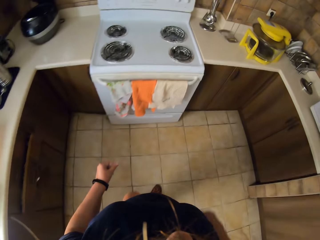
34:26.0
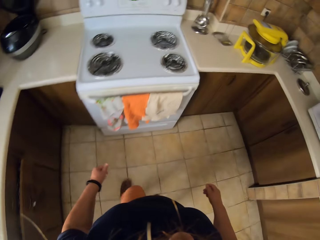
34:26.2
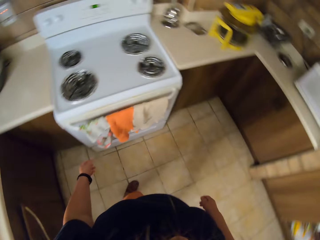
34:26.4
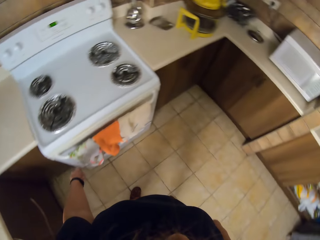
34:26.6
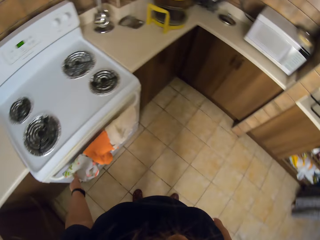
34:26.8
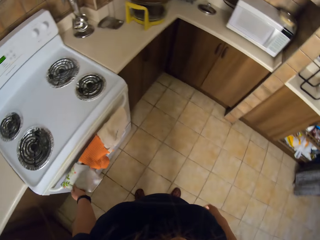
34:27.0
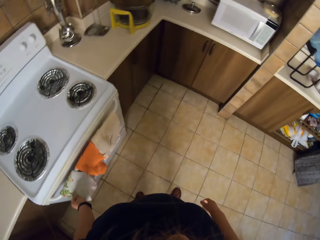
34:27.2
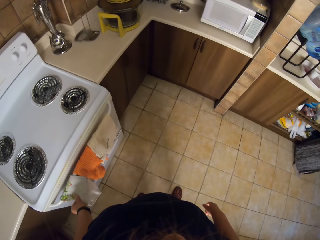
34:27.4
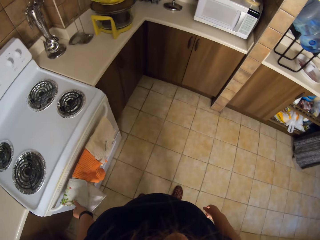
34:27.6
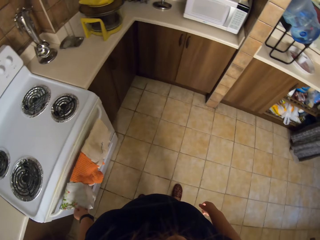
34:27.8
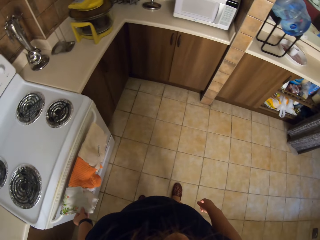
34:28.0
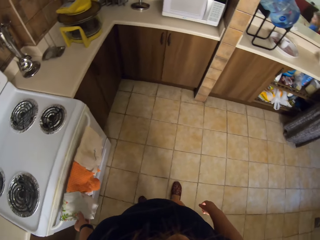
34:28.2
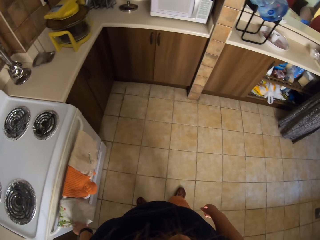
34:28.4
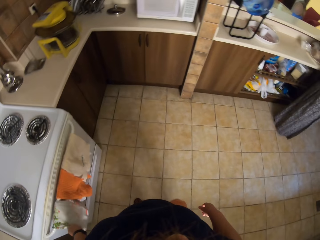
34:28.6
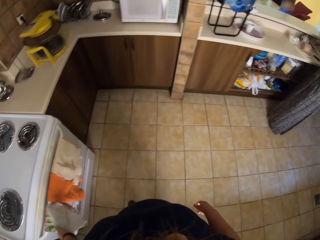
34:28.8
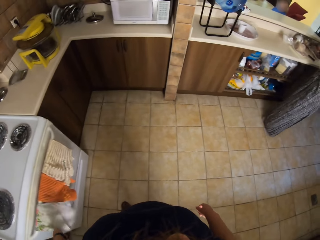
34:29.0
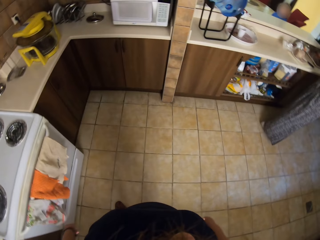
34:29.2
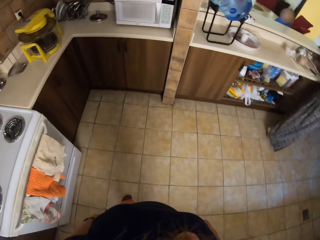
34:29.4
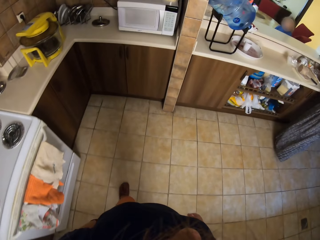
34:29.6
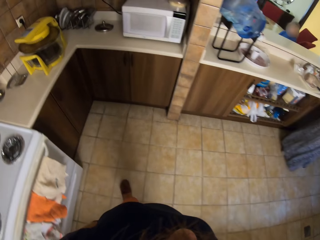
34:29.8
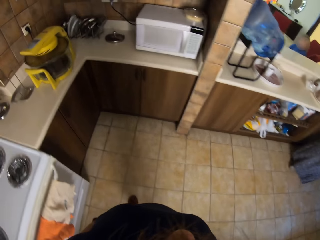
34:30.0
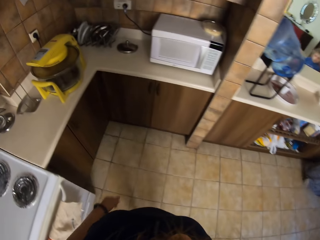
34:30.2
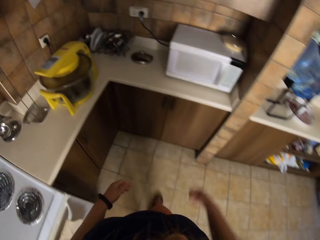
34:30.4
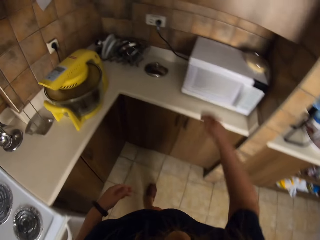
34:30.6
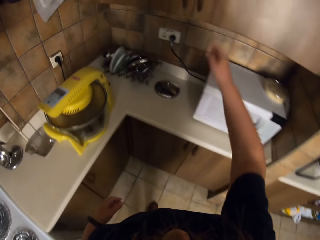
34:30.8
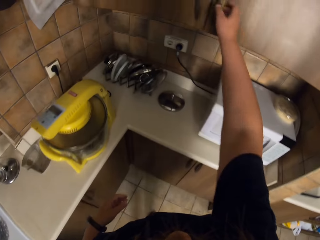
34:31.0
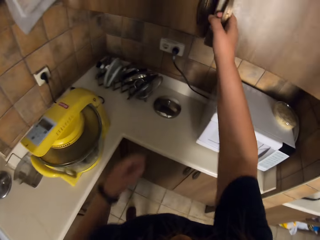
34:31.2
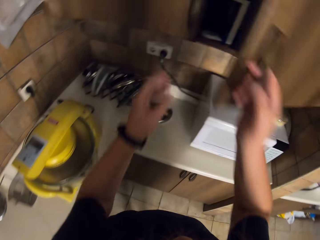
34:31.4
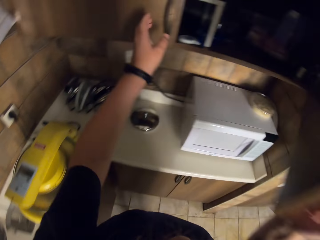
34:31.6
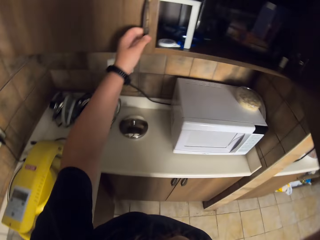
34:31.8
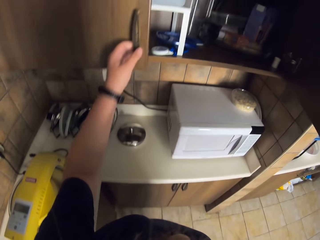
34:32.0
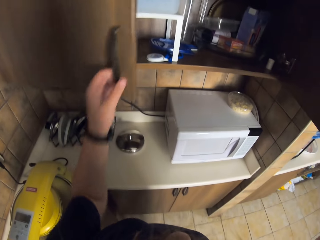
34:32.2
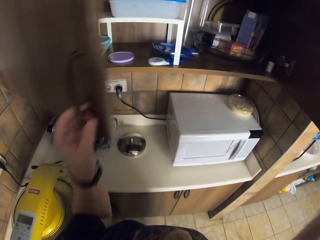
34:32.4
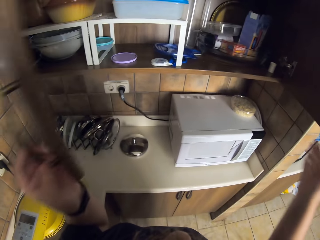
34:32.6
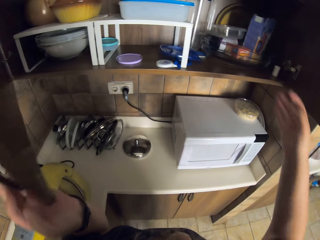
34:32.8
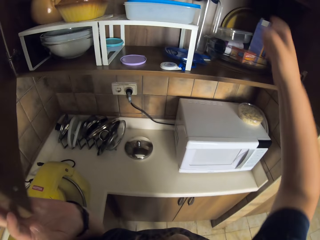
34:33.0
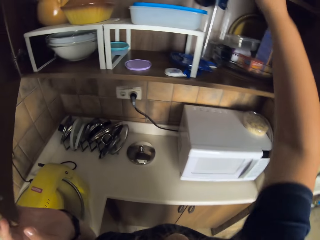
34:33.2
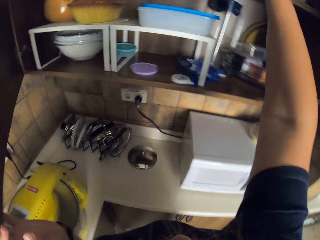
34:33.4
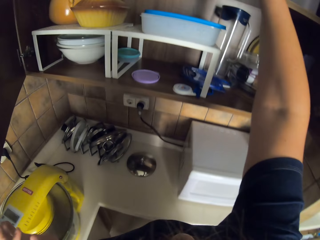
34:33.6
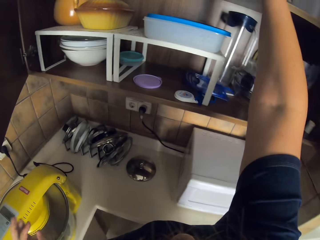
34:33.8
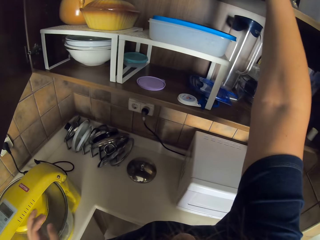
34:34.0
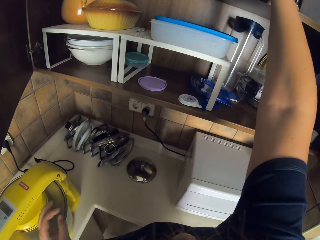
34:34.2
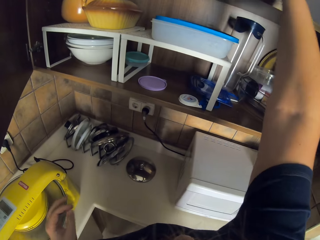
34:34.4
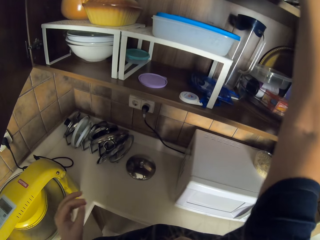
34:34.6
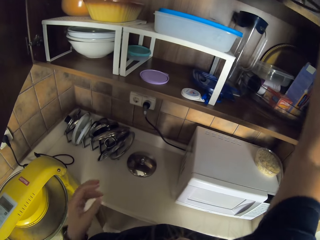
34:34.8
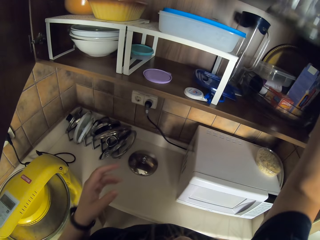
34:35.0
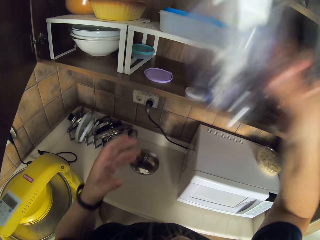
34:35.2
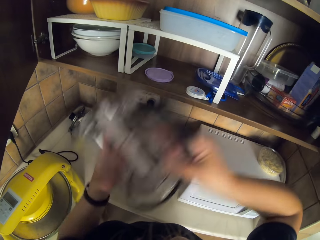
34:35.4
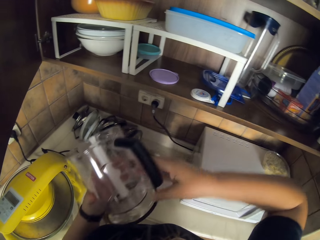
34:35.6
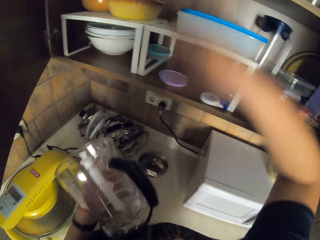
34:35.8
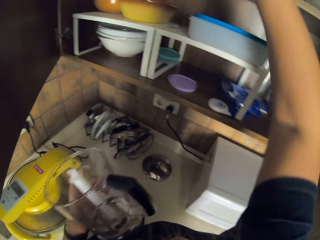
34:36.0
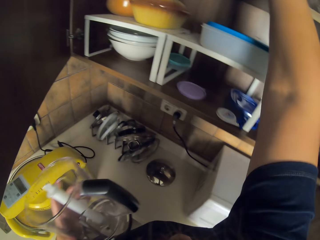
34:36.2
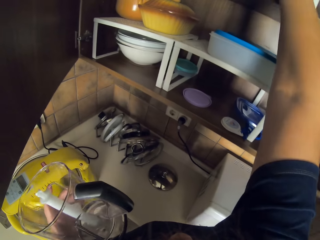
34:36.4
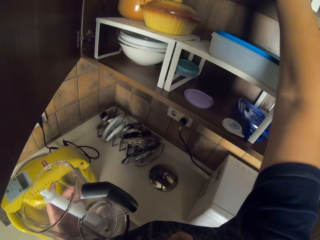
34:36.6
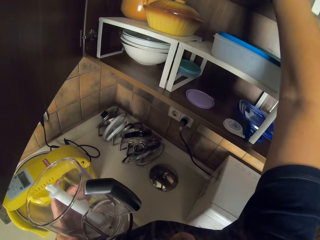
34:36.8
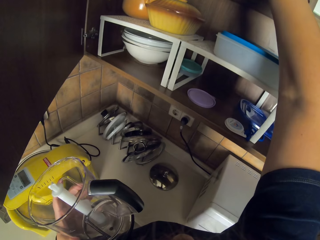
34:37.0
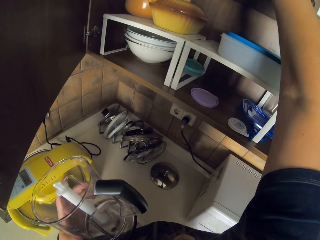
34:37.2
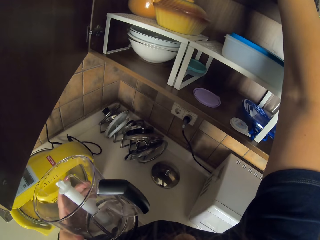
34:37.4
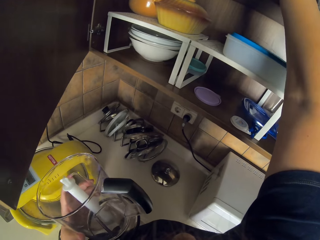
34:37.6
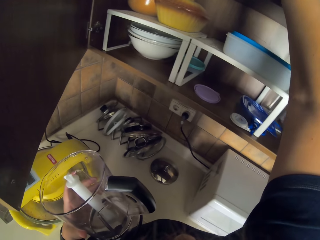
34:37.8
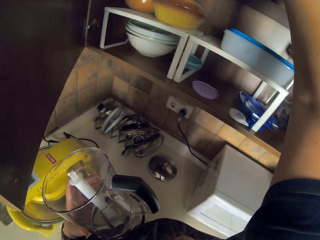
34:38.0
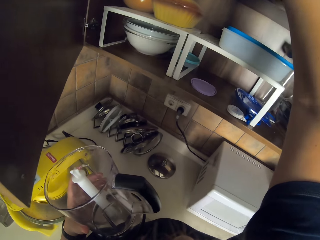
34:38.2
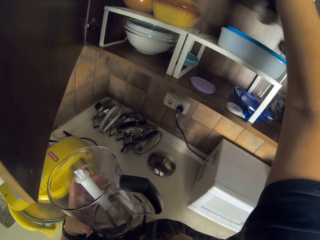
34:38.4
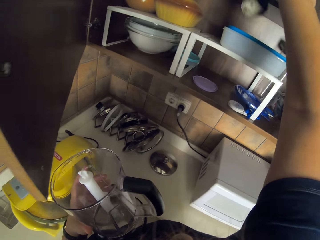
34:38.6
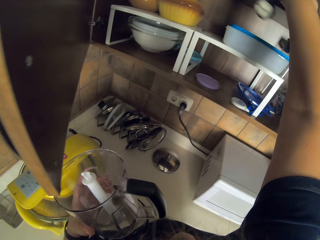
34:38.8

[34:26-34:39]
The camera wearer wipes hands with a kitchen towel. They walk around. They open a kitchen cabinet. They remove a blender jug from the kitchen cabinet.

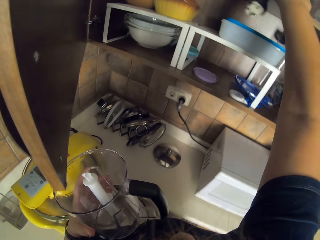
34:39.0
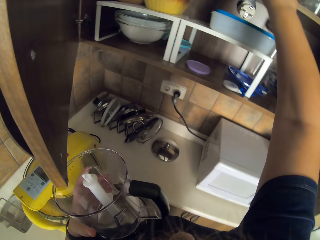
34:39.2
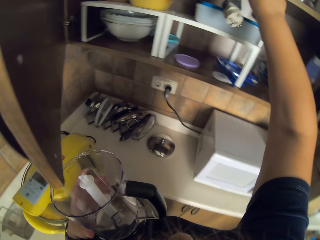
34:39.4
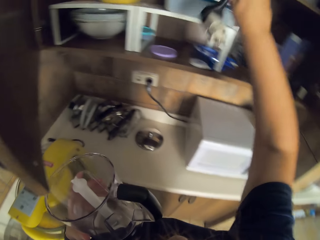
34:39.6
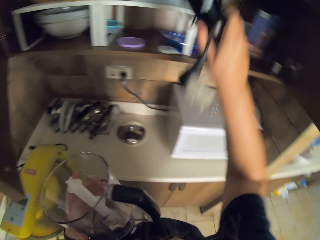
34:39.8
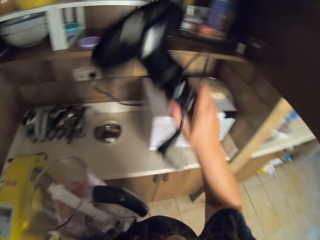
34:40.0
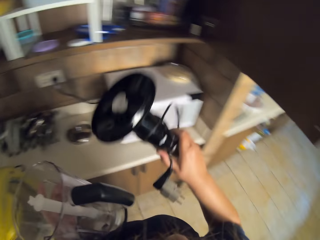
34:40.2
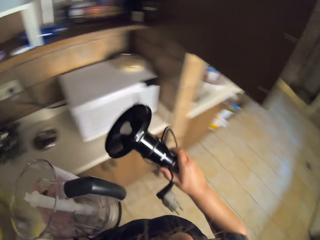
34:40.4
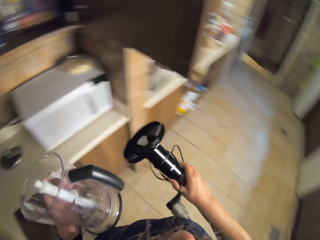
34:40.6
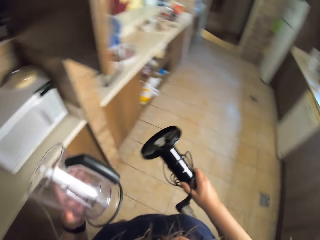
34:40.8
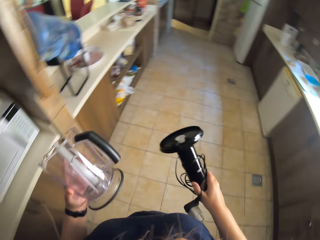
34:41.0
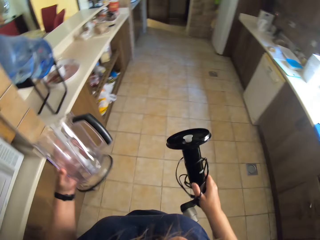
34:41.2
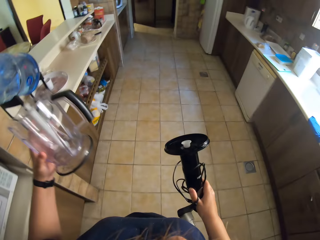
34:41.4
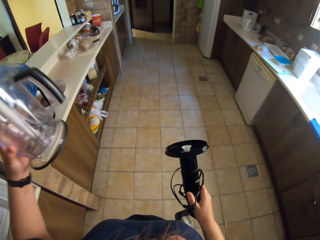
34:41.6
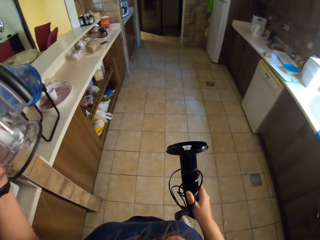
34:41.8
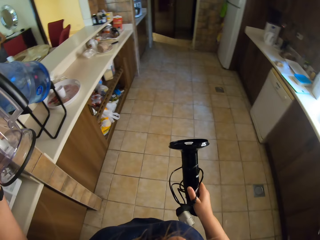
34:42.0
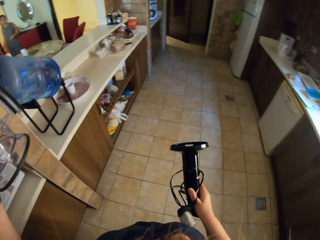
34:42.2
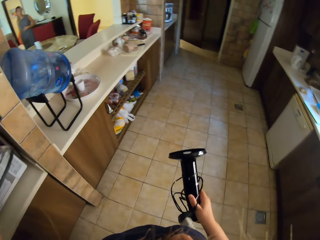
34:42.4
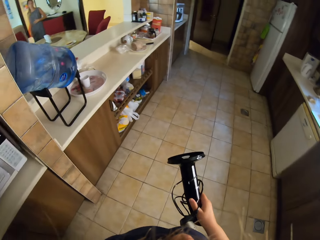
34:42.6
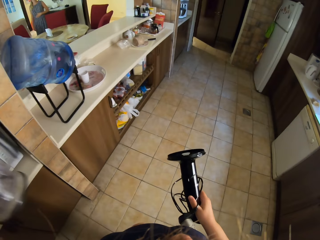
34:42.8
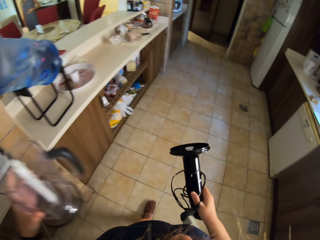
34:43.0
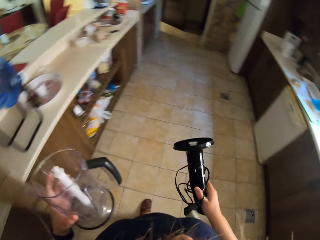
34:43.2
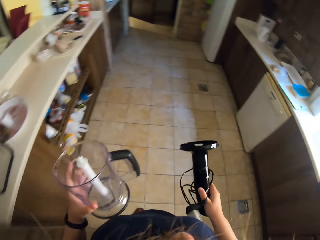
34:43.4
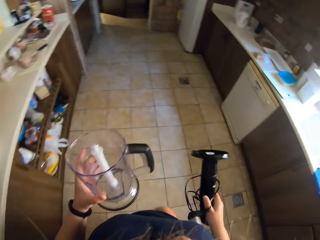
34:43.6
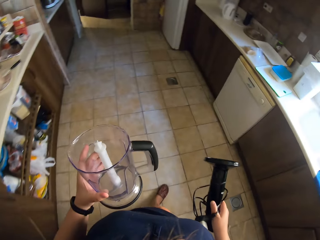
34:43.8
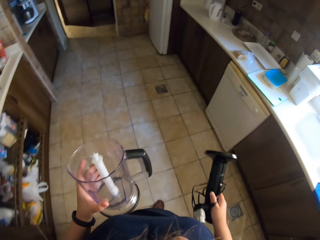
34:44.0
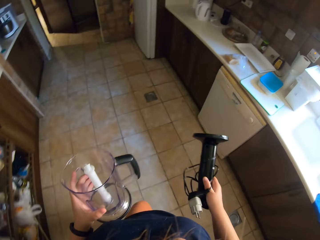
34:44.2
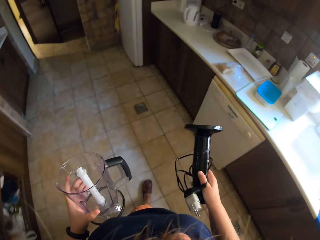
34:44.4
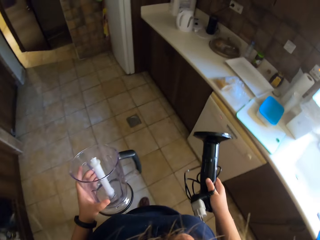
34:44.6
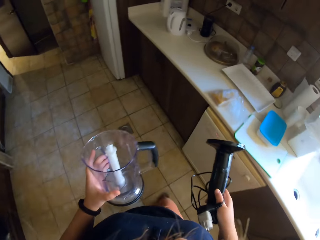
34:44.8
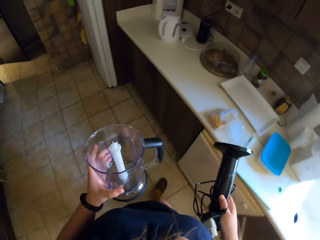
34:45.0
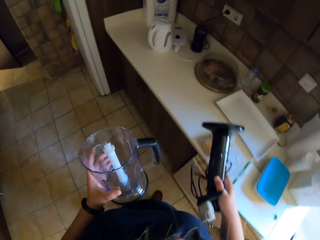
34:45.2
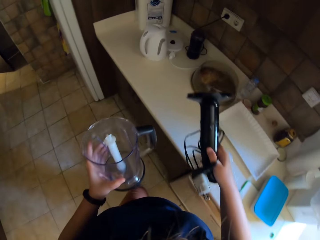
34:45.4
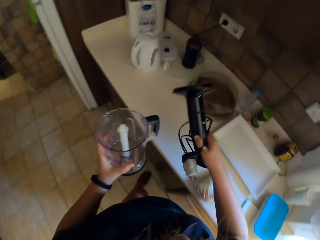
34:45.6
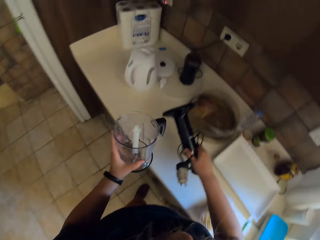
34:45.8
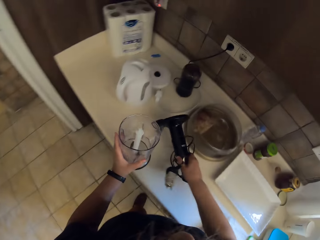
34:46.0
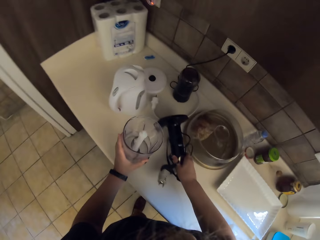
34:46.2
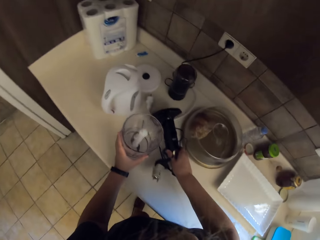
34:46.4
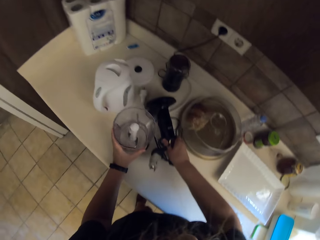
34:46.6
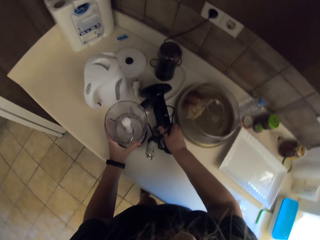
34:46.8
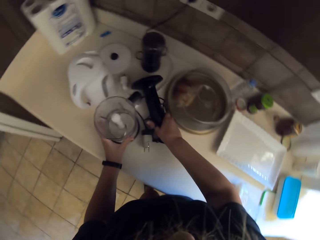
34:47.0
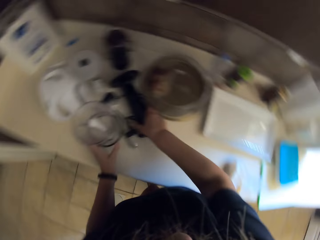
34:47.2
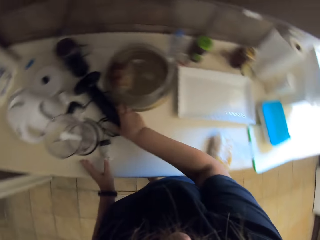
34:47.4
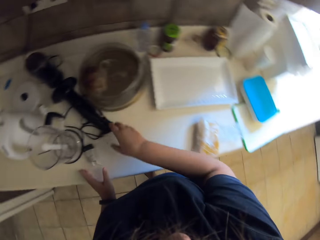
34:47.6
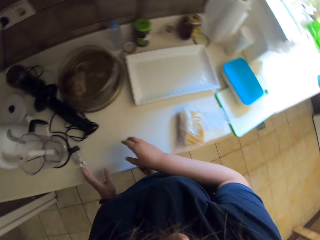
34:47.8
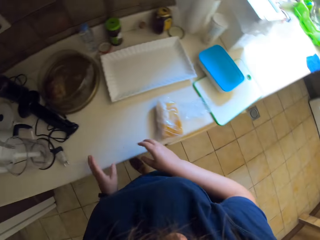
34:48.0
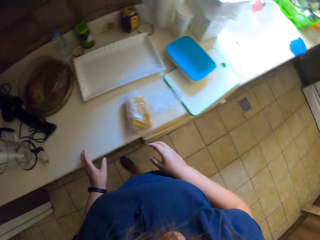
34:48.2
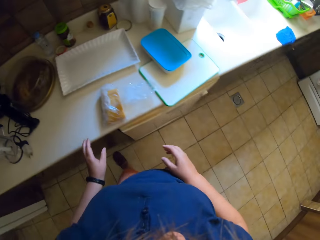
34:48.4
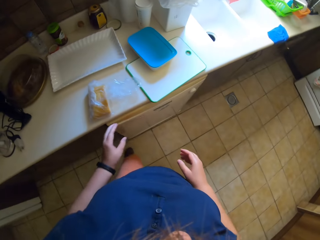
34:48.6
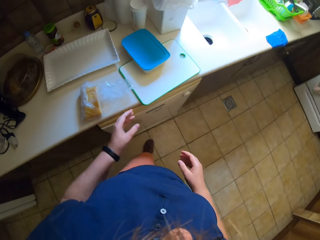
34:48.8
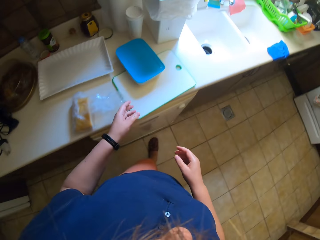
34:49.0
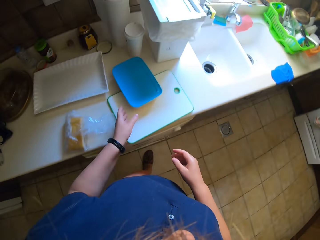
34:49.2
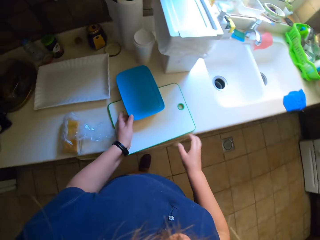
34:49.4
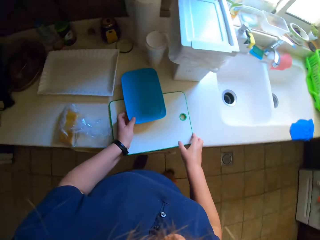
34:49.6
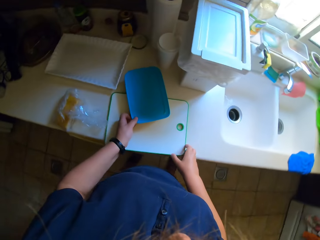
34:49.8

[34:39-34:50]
The camera wearer removes a blender part from the kitchen cabinet. They close the kitchen cabinet. They walk carrying the blender. They put the blender on the sink table top.
